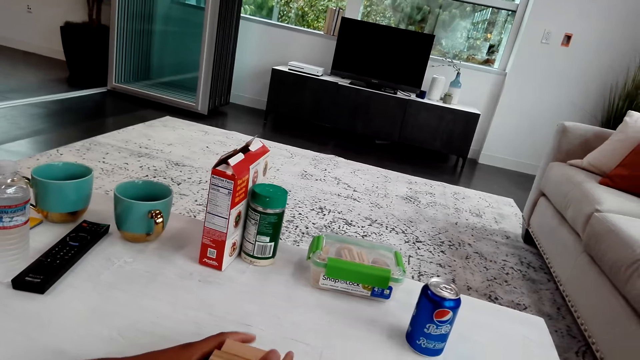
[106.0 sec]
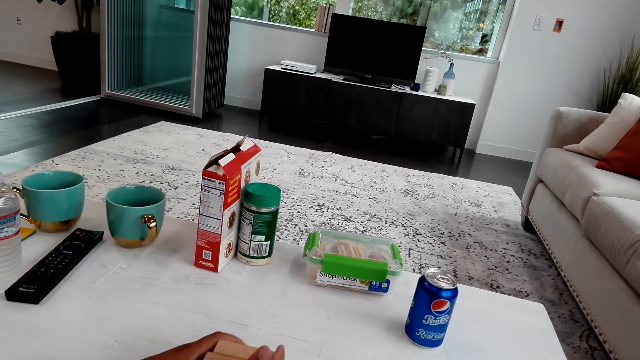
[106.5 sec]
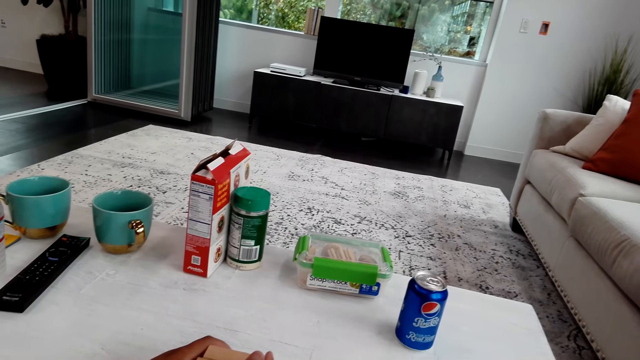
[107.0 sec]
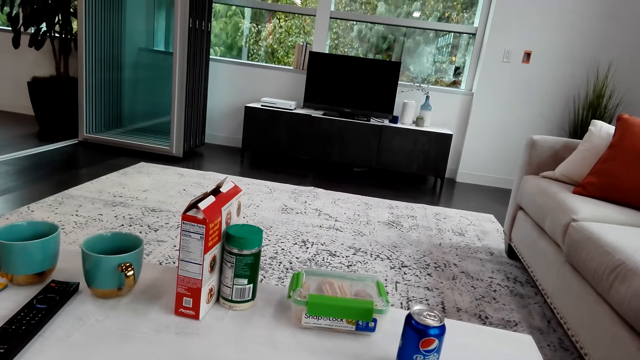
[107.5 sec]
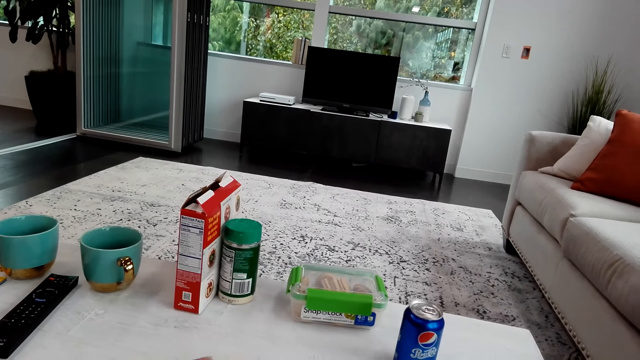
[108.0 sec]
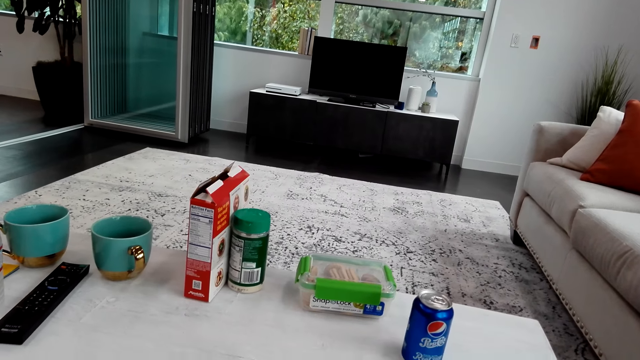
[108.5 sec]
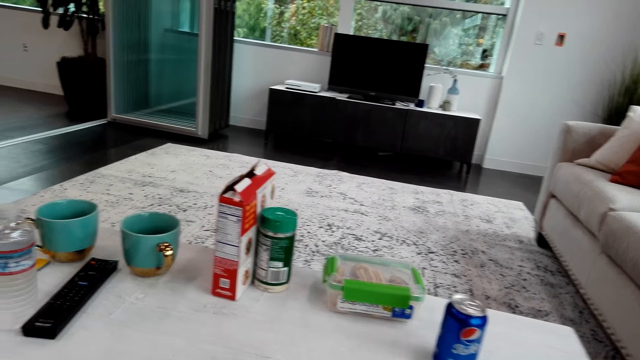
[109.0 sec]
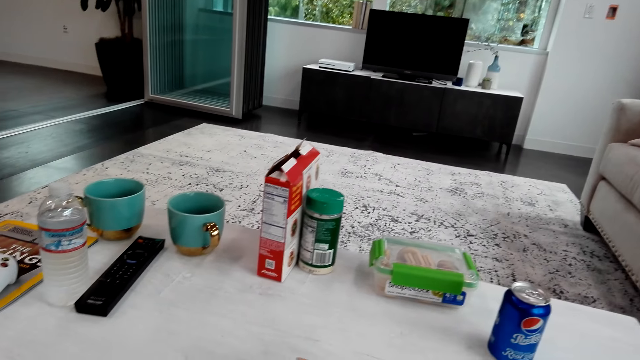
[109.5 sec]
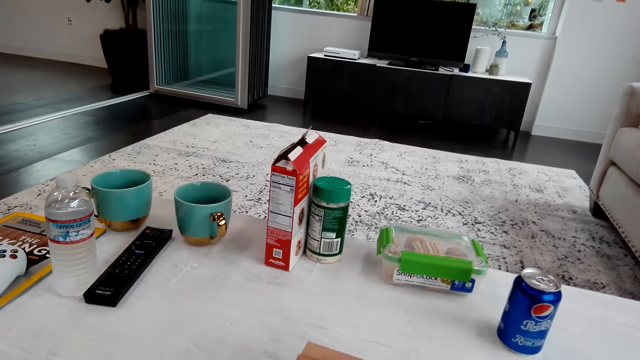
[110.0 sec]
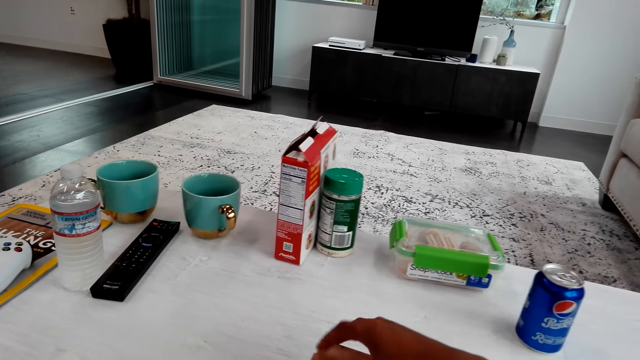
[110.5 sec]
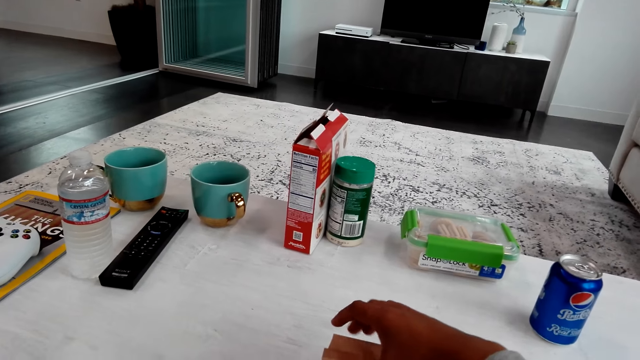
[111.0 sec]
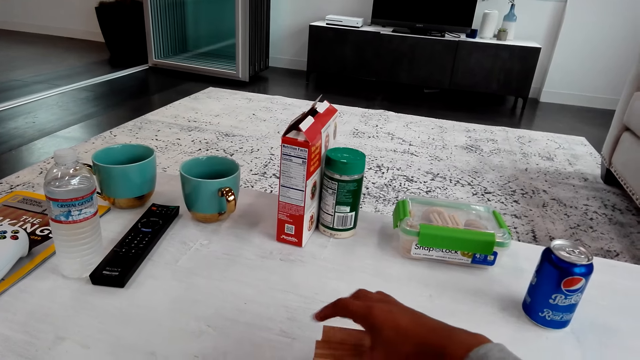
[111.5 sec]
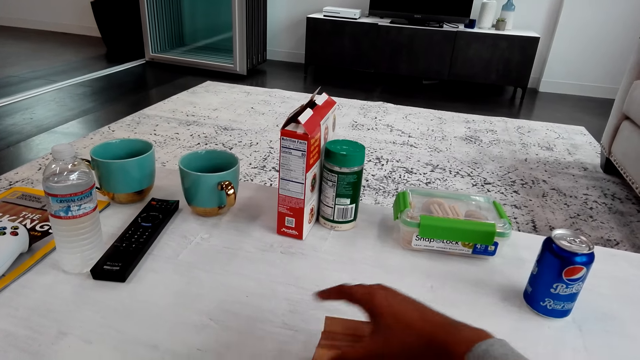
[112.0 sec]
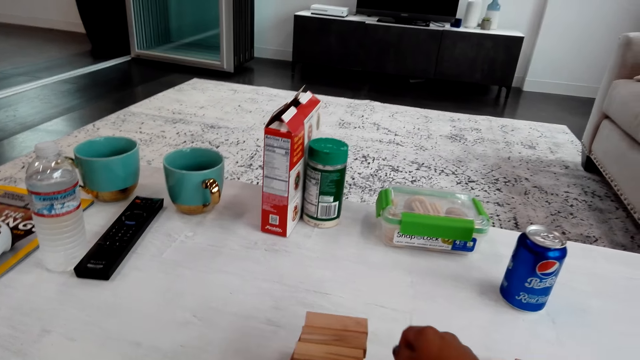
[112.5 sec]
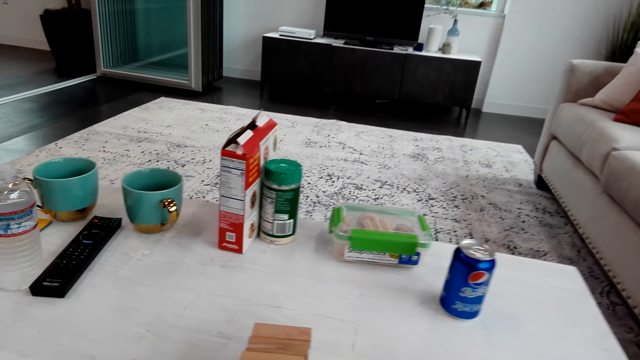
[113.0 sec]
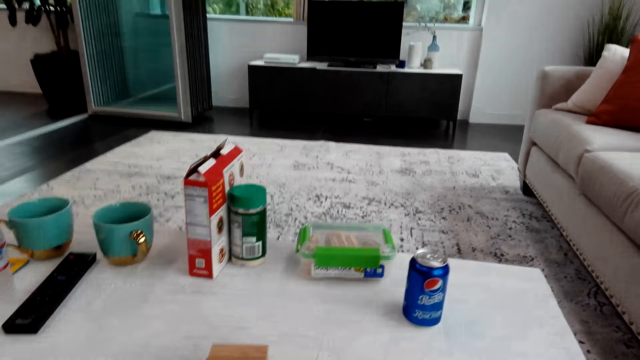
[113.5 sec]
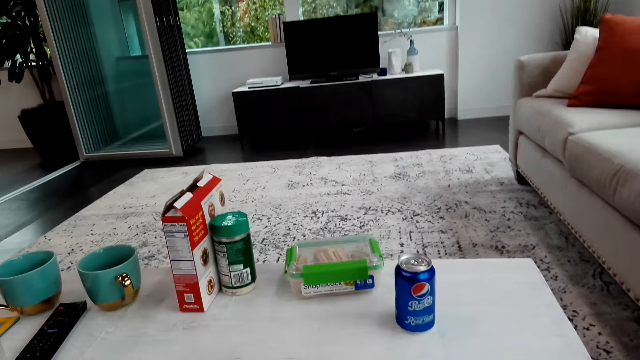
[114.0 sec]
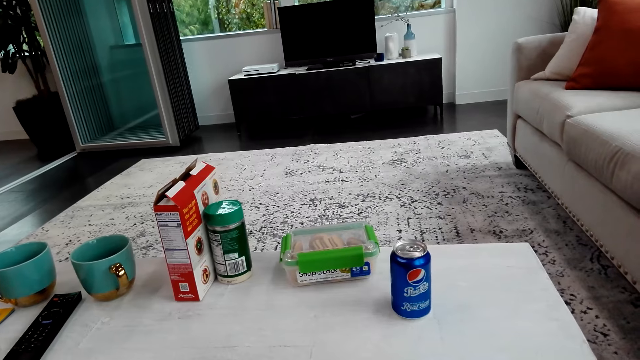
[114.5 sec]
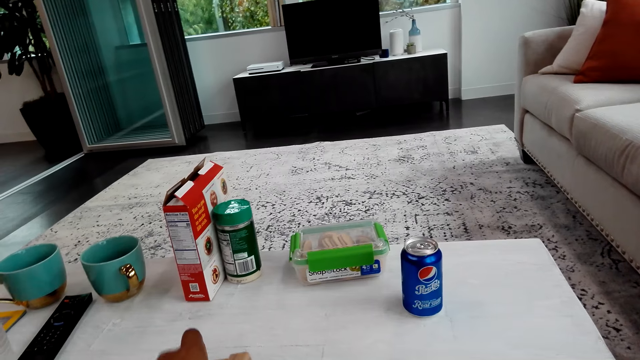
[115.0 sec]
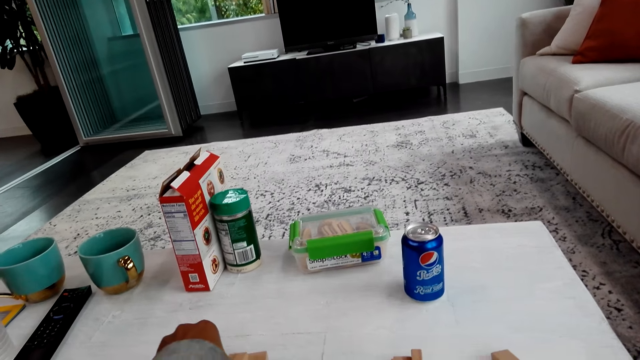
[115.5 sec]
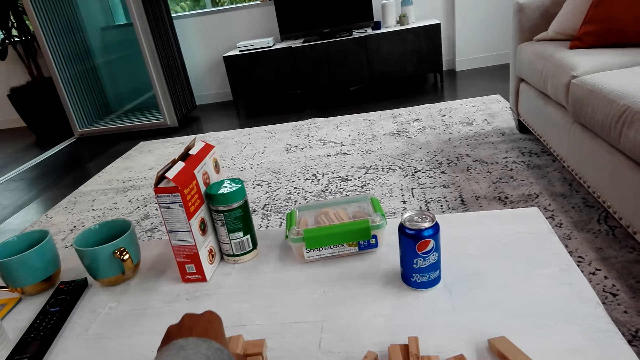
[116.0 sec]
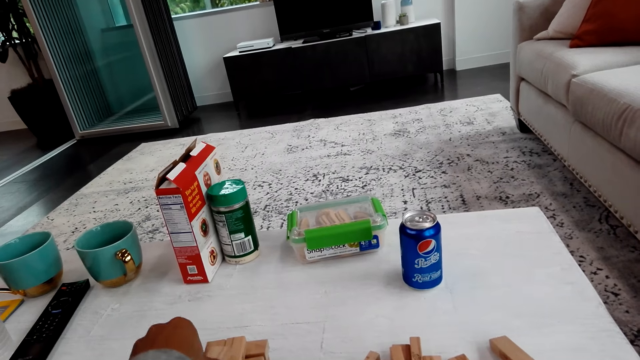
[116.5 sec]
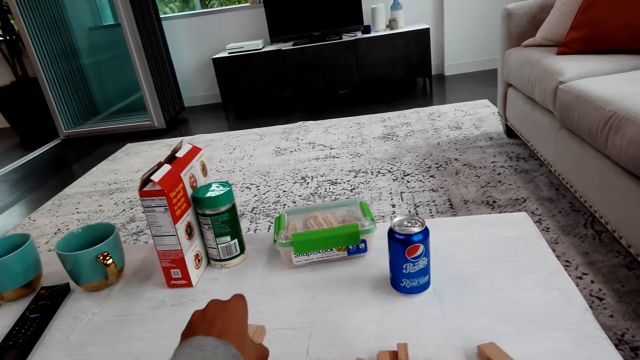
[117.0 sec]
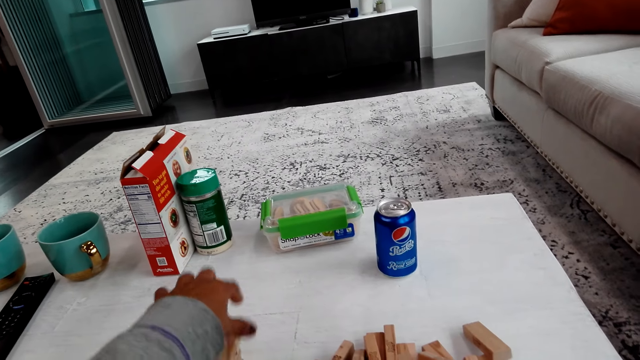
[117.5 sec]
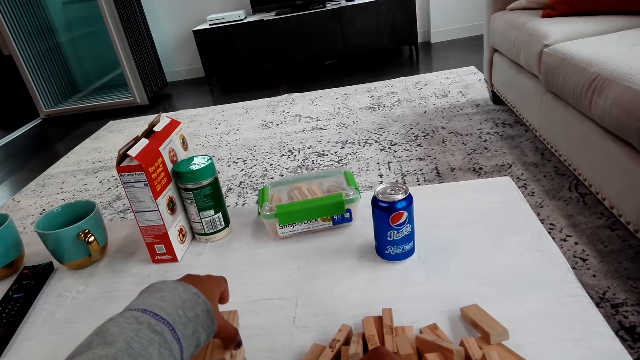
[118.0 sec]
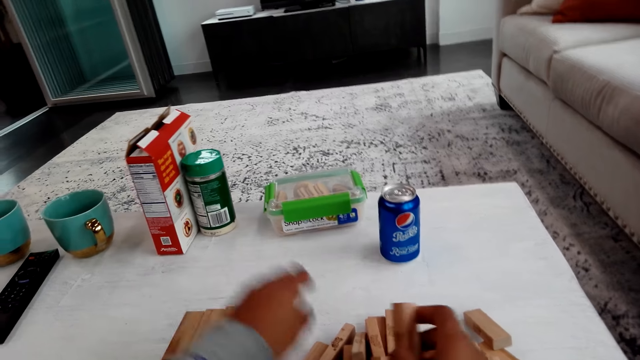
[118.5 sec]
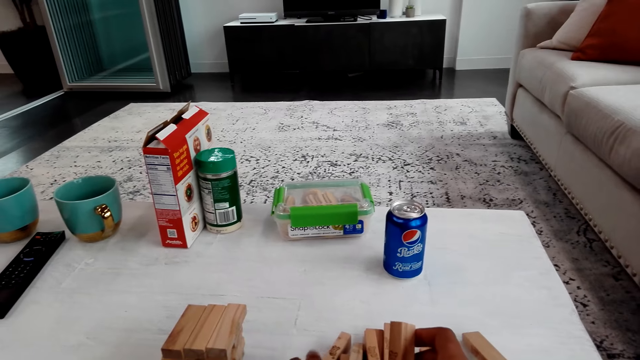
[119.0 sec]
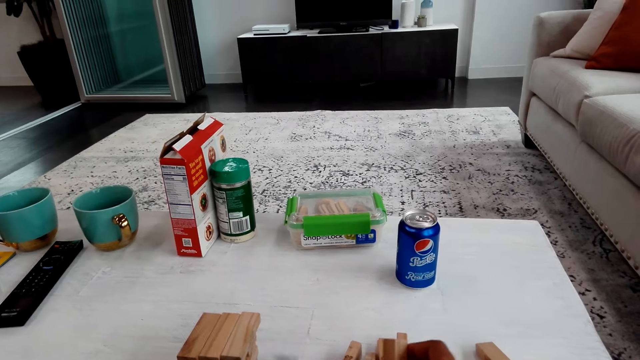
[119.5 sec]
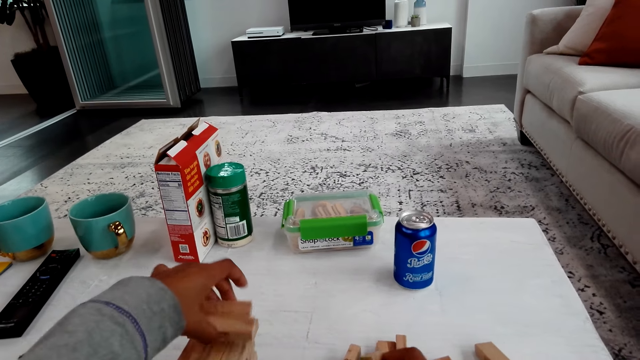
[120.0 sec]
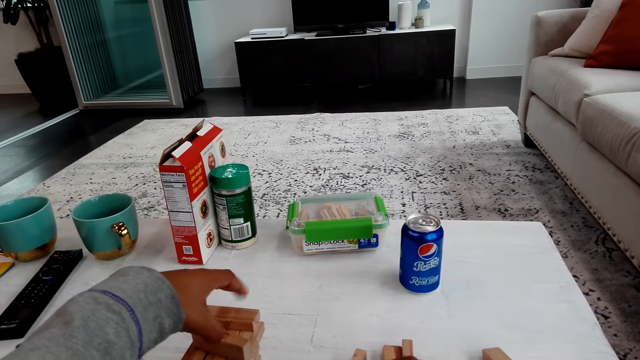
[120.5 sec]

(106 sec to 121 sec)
The camera wearer adjusts the blocks. They play the trembling tower and talk. They arrange the blocks.

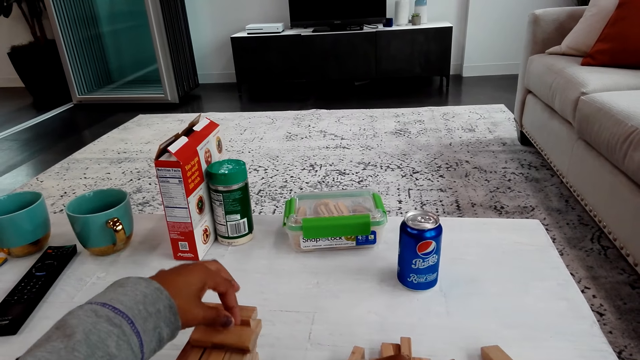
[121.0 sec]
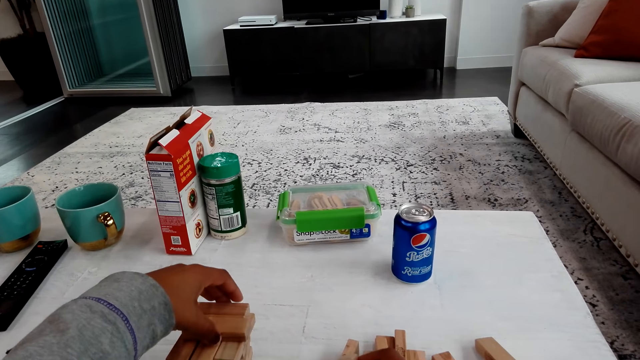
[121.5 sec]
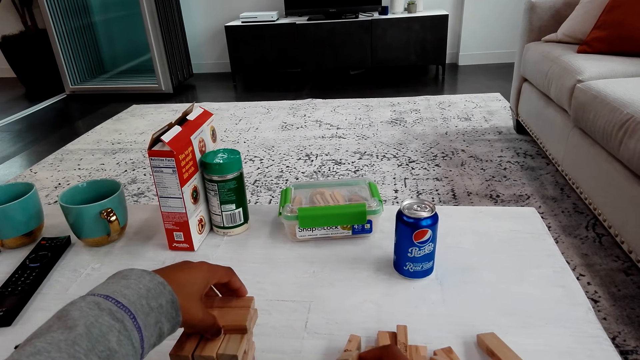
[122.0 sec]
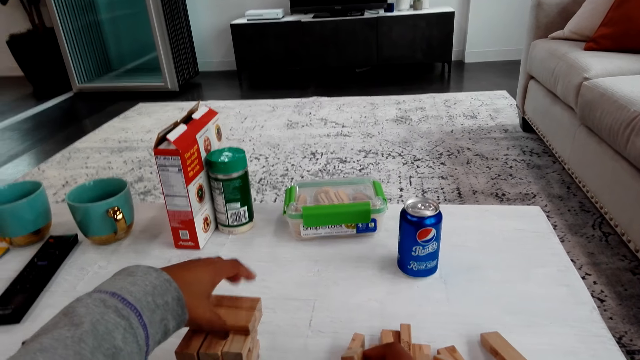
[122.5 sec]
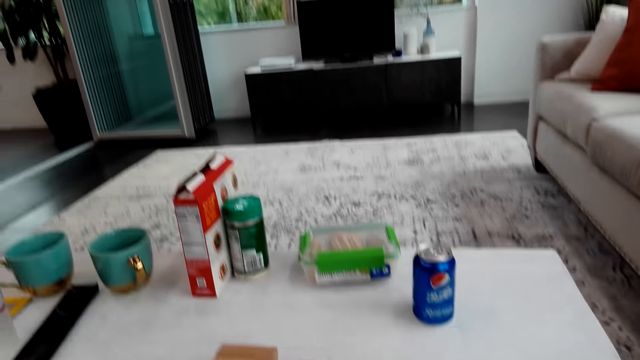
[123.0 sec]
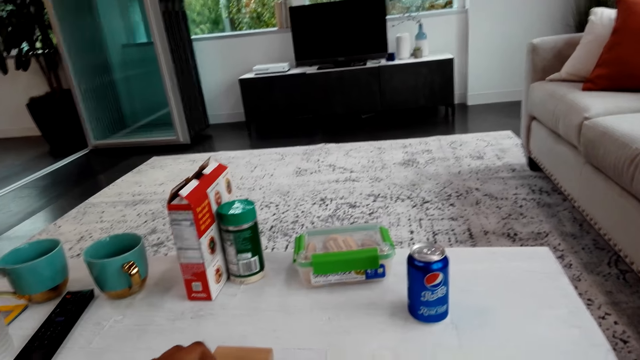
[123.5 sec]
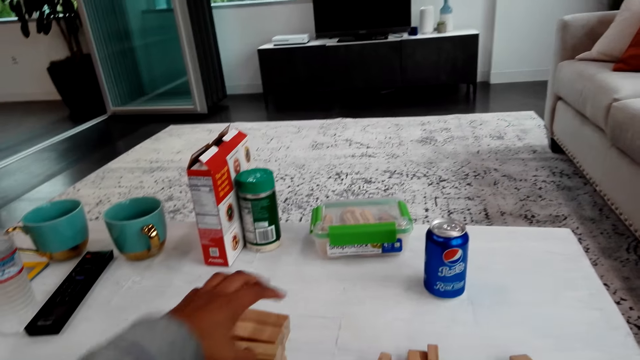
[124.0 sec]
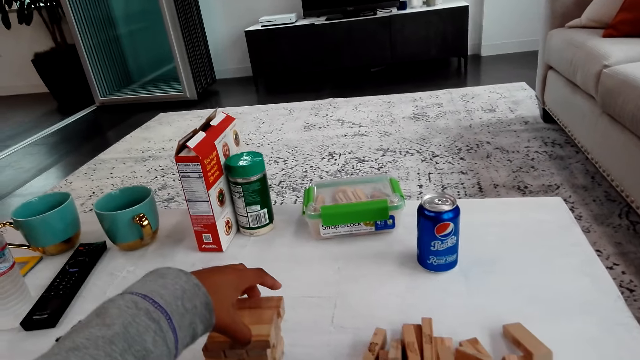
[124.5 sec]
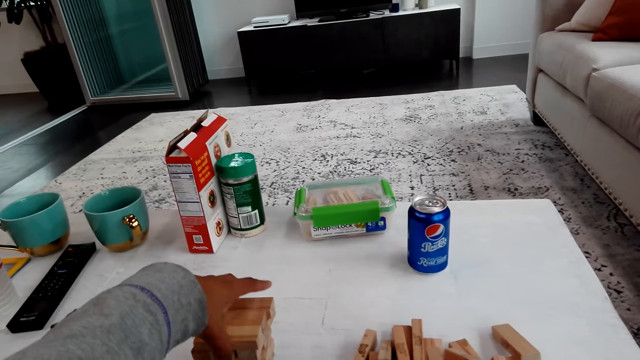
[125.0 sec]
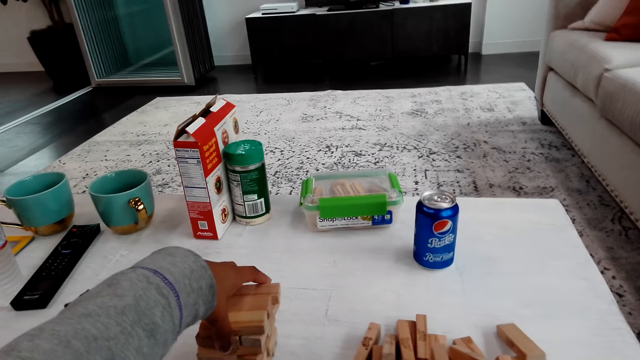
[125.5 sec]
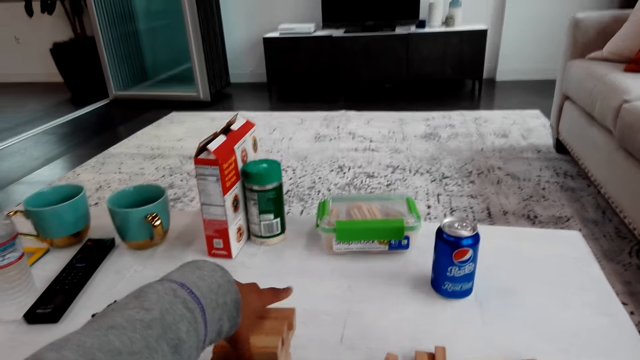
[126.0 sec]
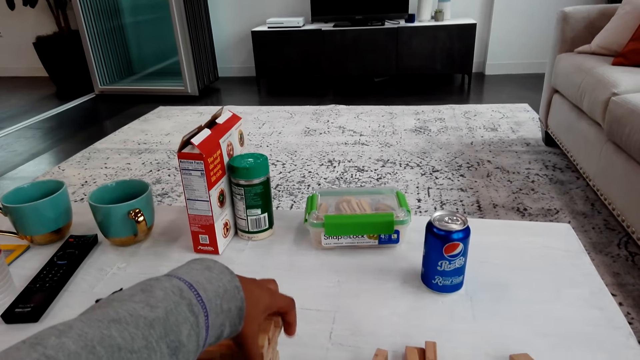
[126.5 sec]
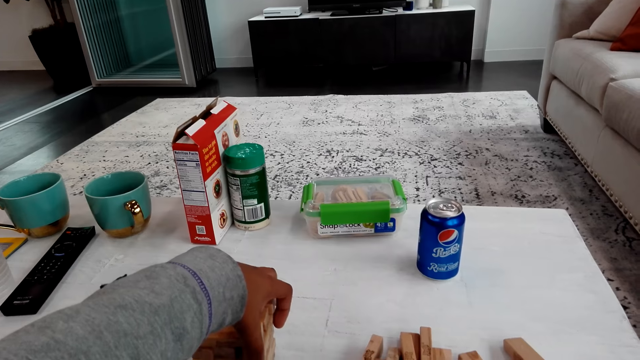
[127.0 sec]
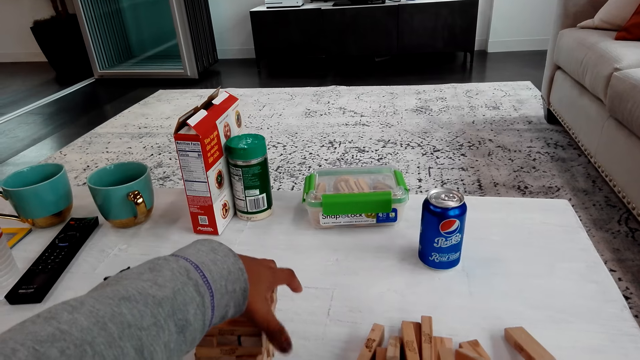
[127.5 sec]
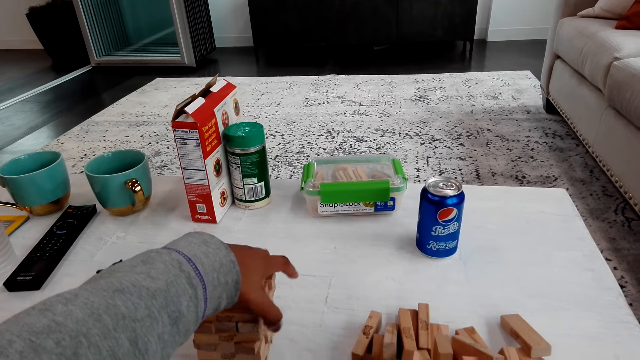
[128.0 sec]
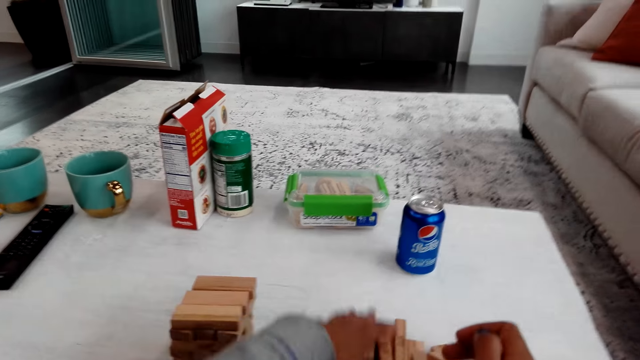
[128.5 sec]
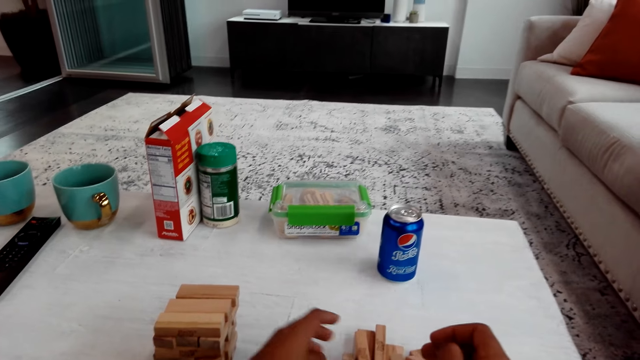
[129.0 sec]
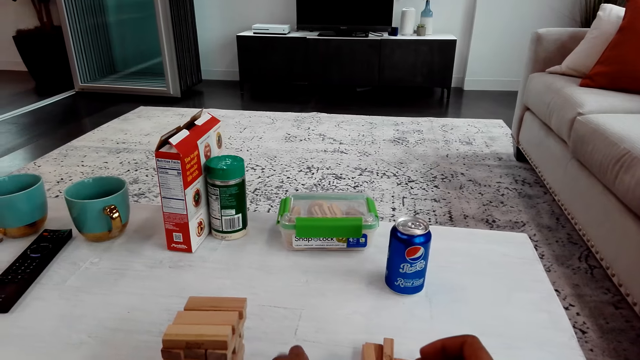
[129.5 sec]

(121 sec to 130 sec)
The camera wearer plays the trembling tower and talks. They adjust the blocks.
